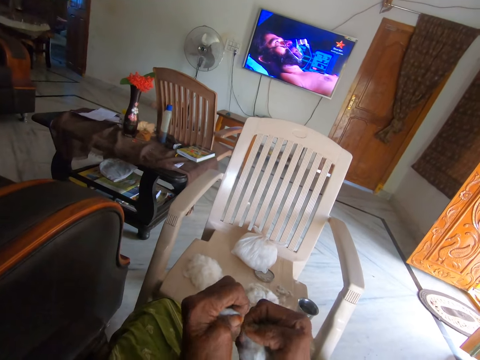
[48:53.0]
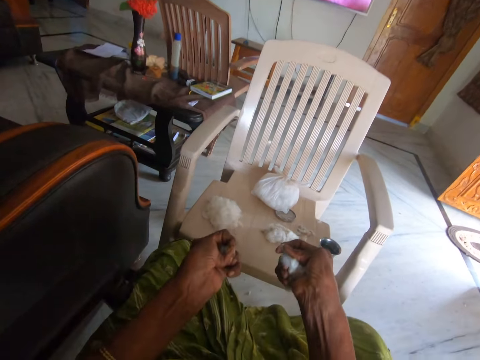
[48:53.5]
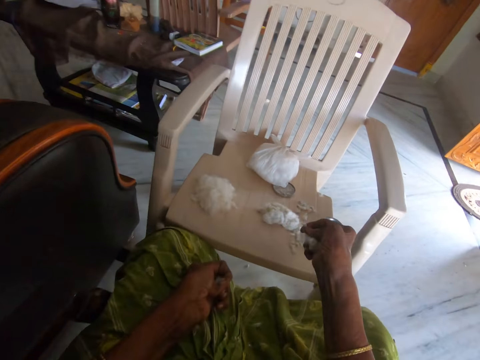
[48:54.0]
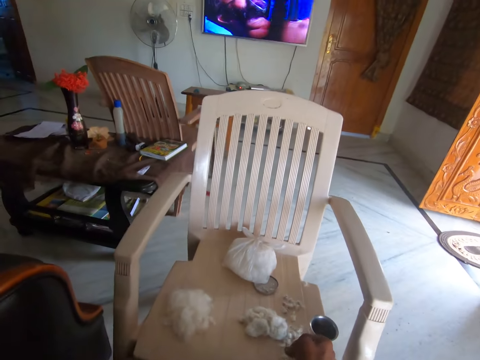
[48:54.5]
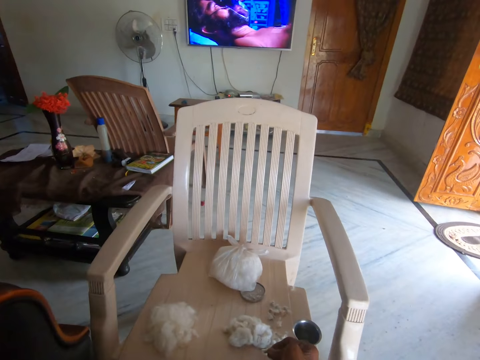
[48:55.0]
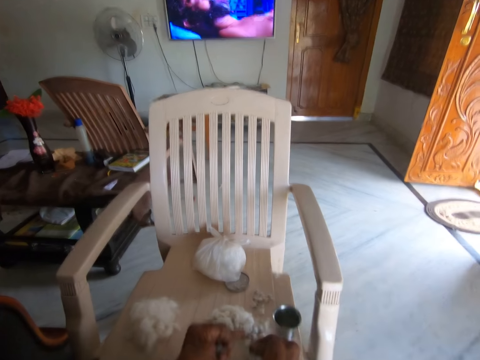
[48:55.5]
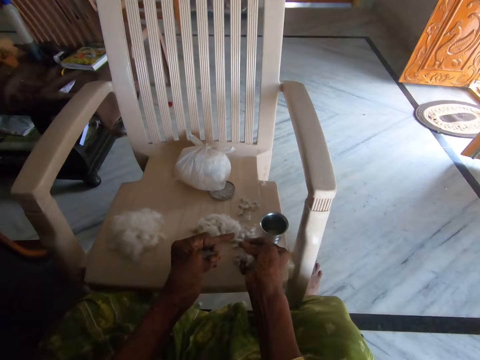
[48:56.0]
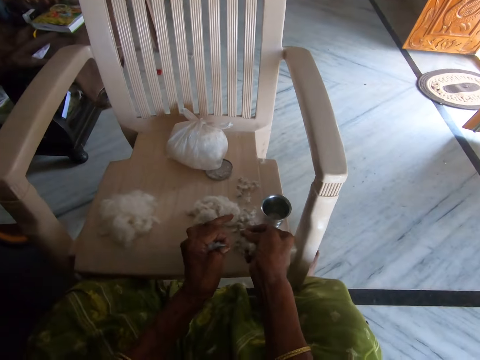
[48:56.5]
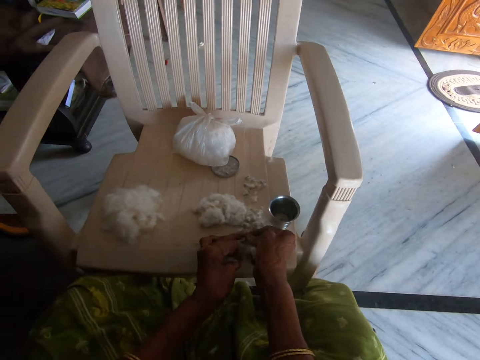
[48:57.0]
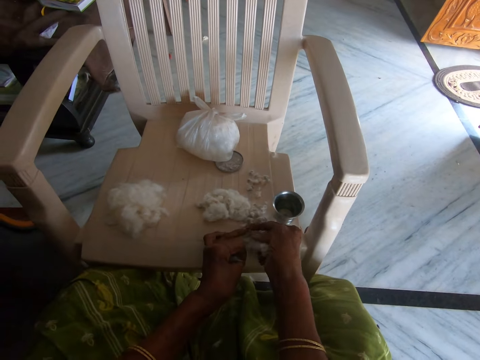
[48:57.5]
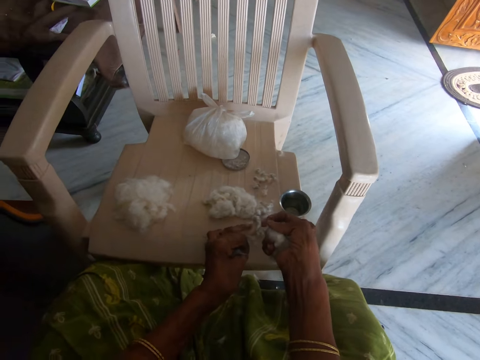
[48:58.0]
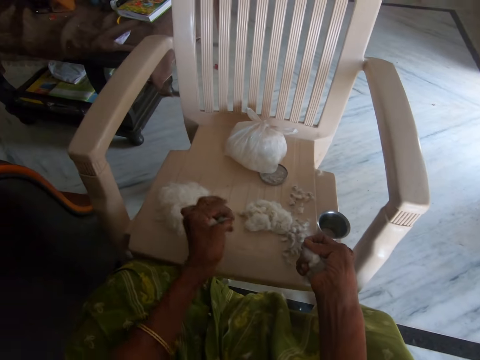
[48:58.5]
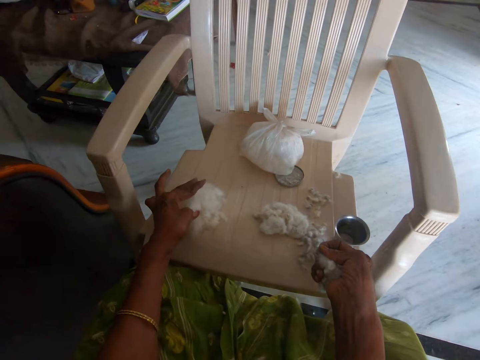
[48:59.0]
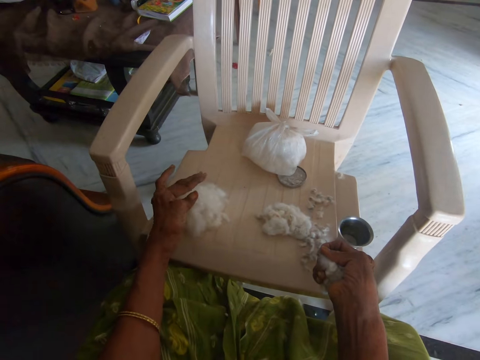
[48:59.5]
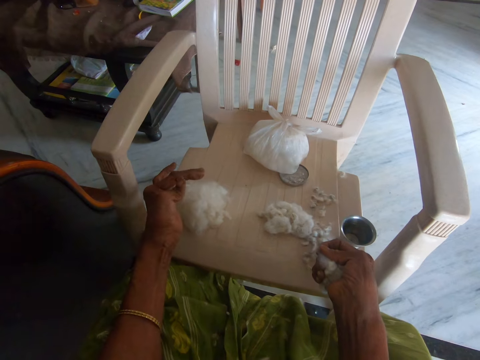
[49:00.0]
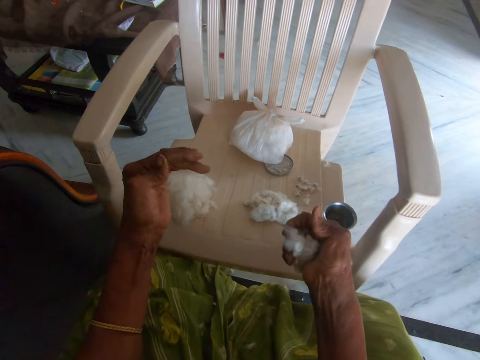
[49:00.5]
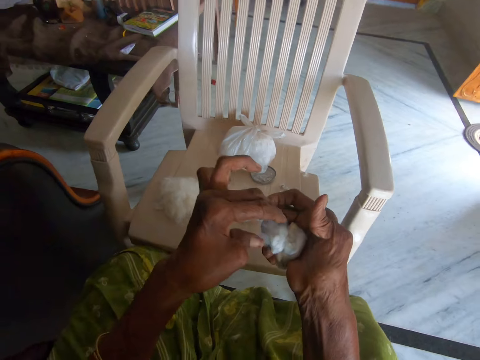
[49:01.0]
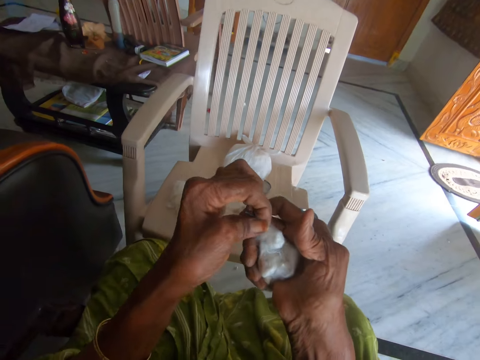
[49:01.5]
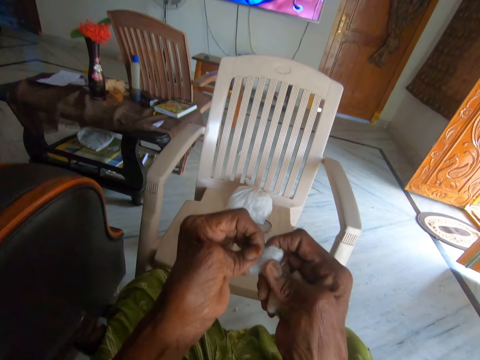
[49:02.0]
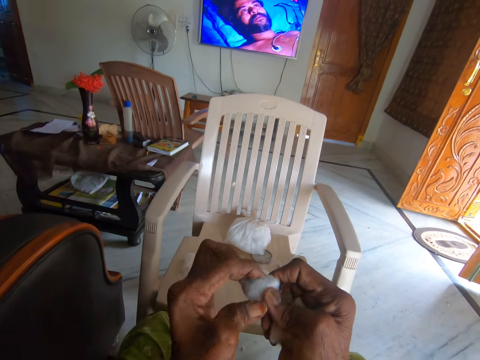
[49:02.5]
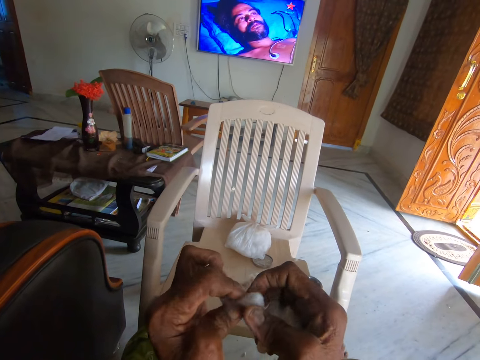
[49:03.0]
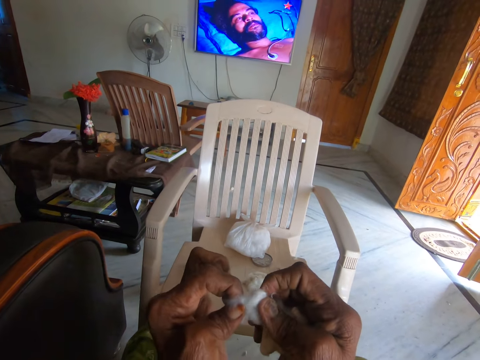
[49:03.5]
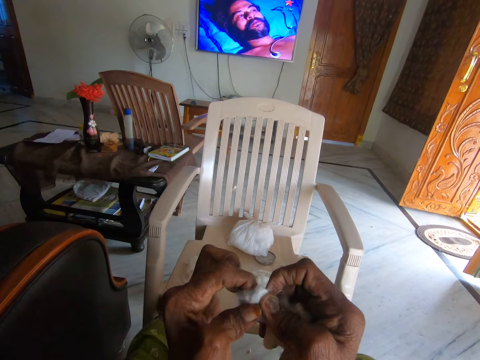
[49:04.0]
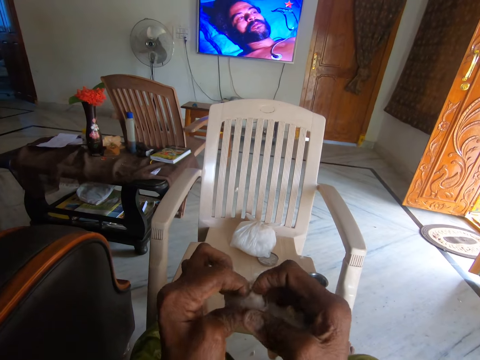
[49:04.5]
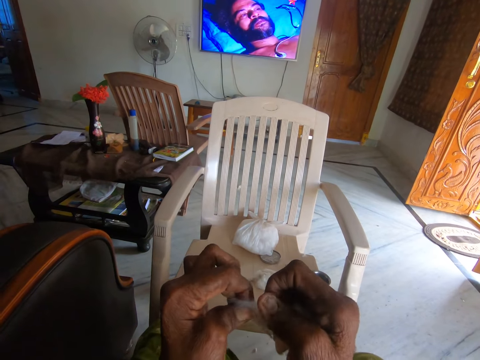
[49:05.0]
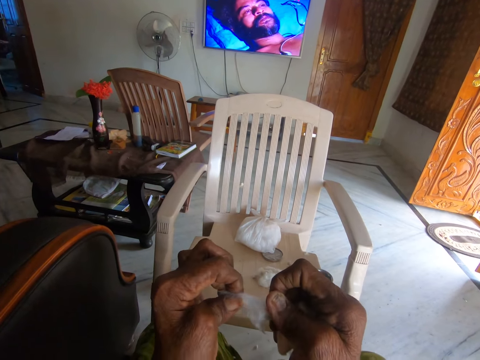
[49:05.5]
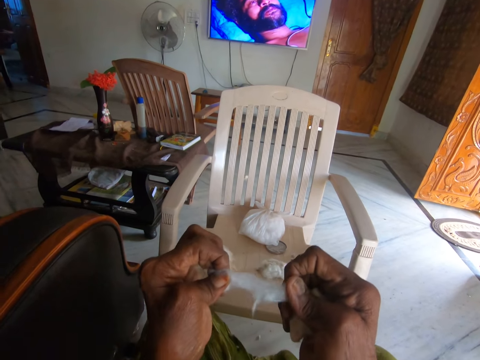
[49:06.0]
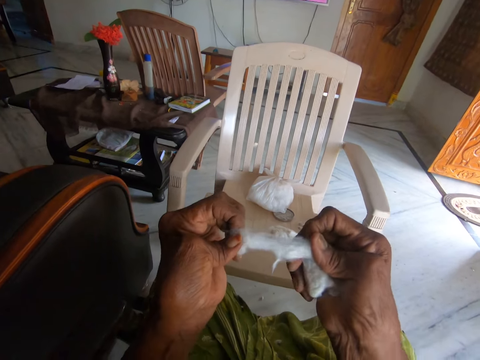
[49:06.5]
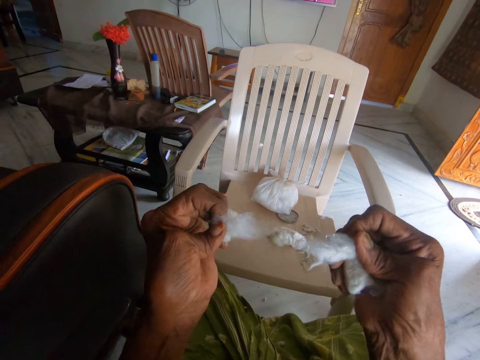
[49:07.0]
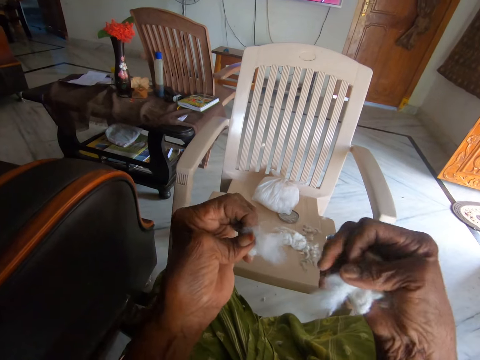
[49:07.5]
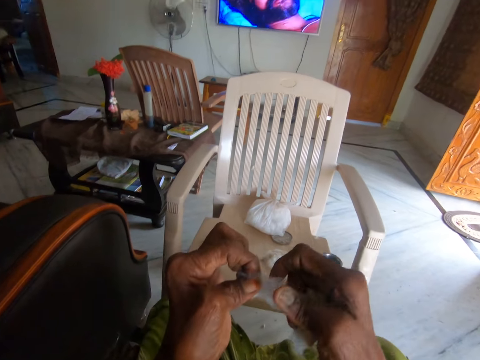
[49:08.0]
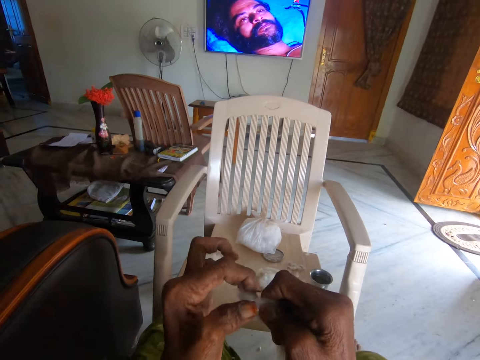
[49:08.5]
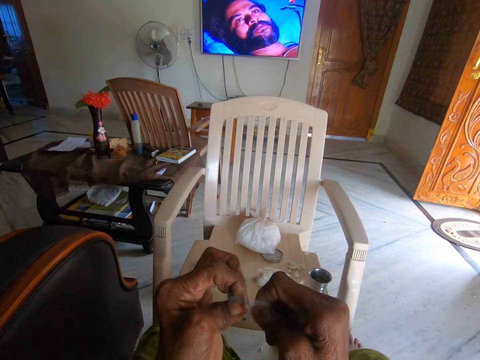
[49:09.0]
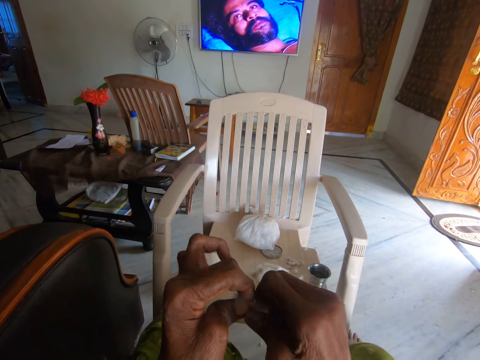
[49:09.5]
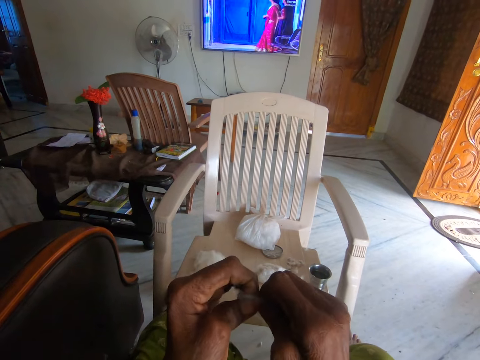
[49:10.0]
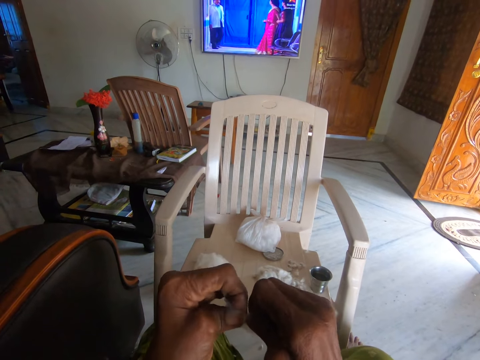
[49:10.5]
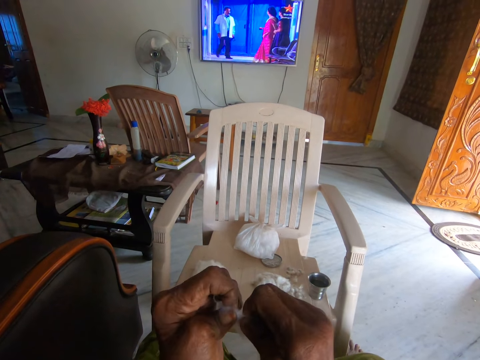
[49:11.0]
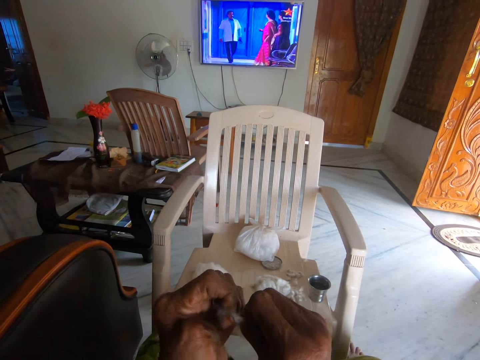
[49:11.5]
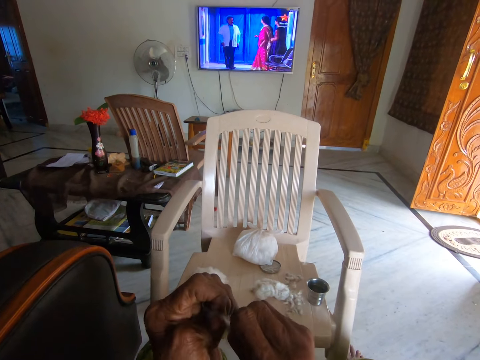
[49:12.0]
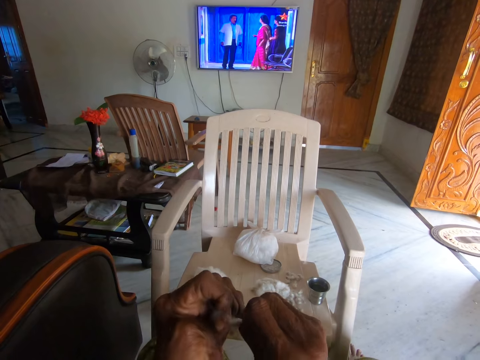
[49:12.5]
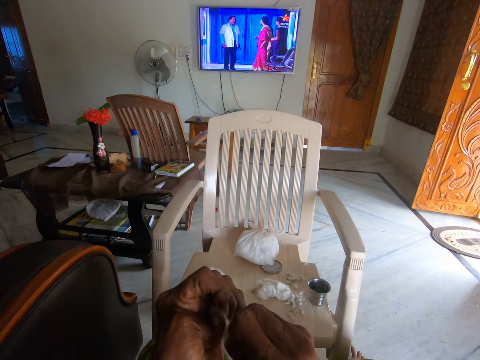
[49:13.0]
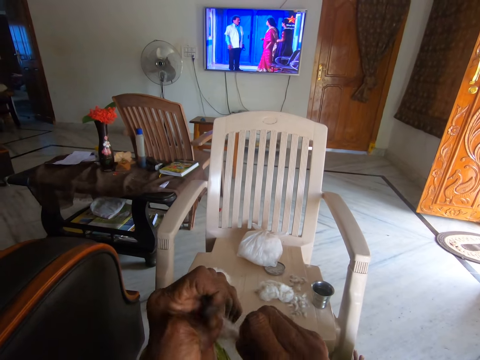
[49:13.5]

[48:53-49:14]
The camera wearer drops dirt on the chair with her right hand. She drops cotton wool on the chair with her left hand. She picks the cotton wool from her right hand. She separates the cotton wool from the dirt with both hands. She separates cotton fibers from the seeds.

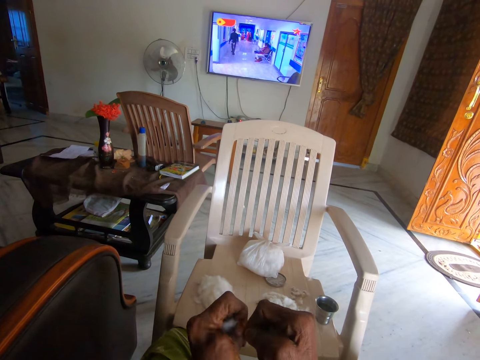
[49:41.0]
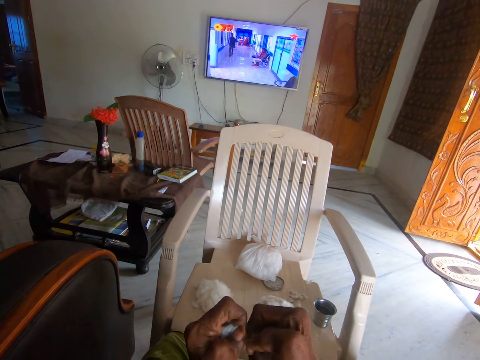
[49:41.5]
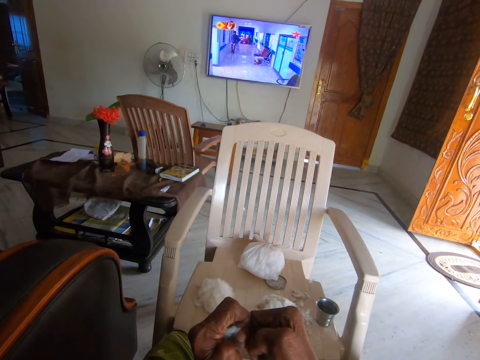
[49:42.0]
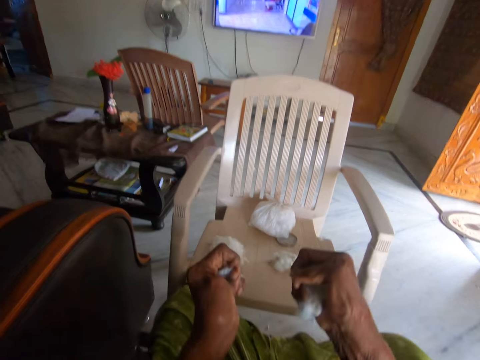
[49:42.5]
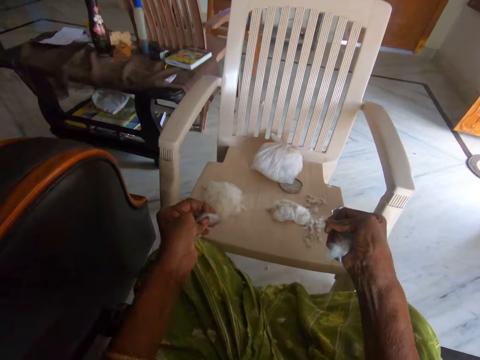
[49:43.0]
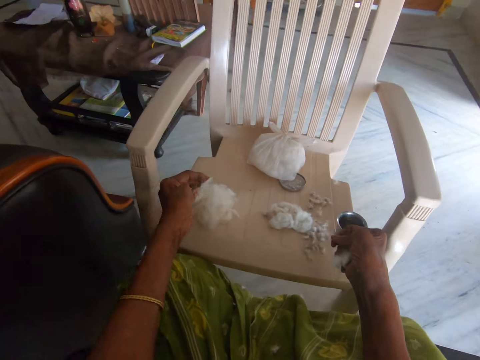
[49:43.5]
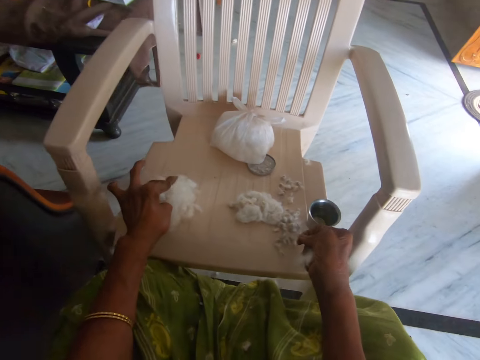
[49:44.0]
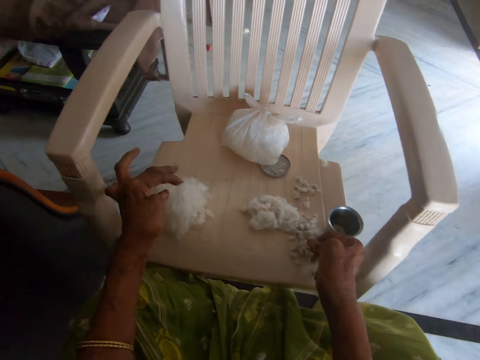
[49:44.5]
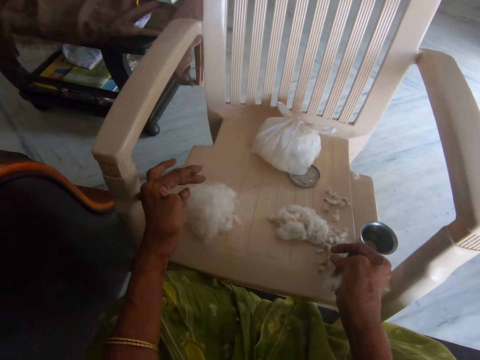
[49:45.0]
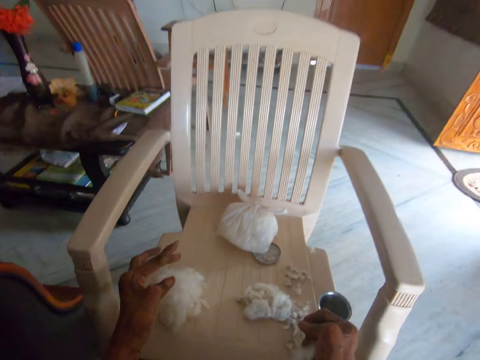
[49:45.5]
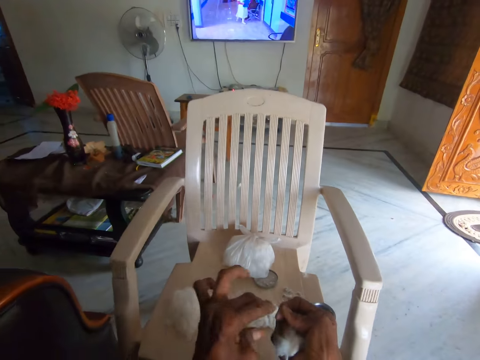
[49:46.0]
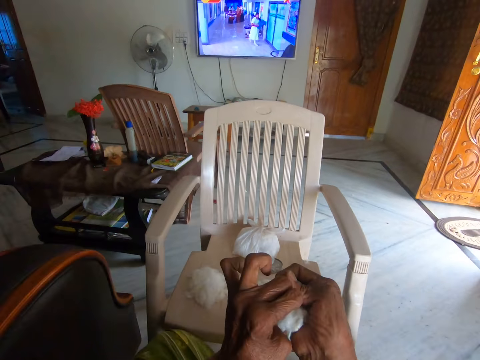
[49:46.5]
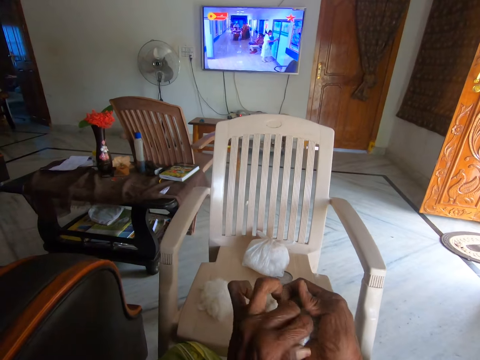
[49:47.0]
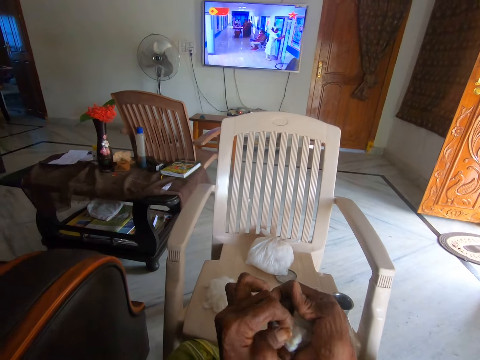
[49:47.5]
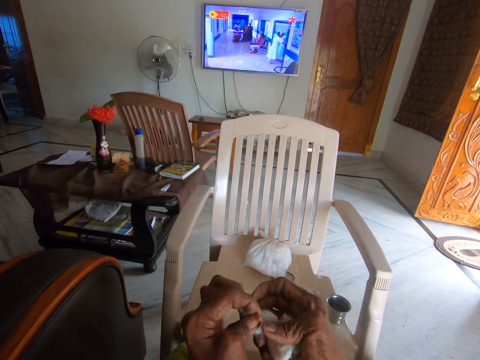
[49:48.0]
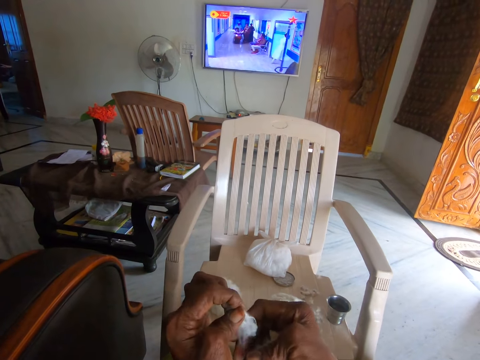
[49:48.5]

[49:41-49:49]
The camera wearer holds cotton wool in both hands. She drops the cotton wool on the chair with her left hand. She picks the cotton wool from her right hand.
